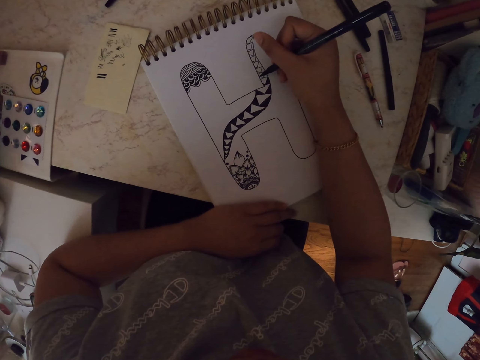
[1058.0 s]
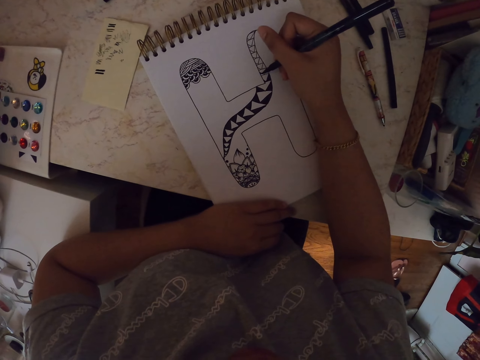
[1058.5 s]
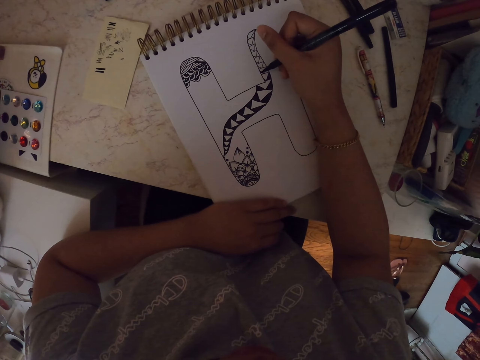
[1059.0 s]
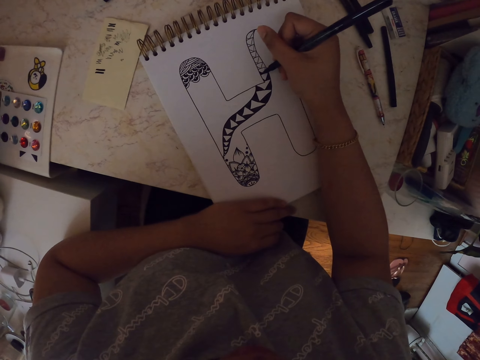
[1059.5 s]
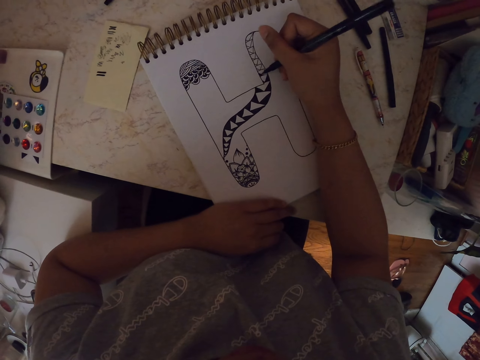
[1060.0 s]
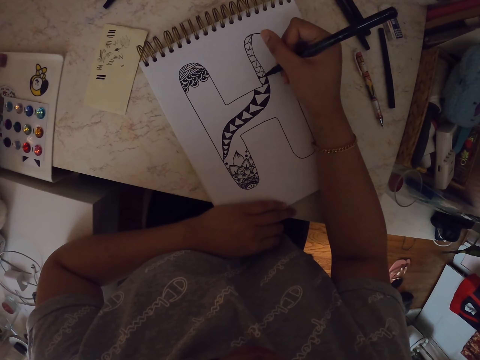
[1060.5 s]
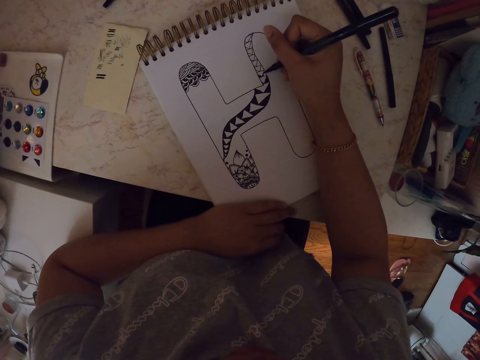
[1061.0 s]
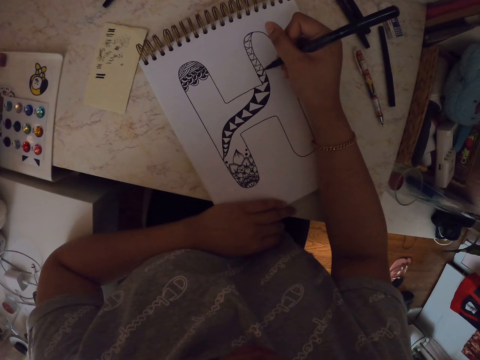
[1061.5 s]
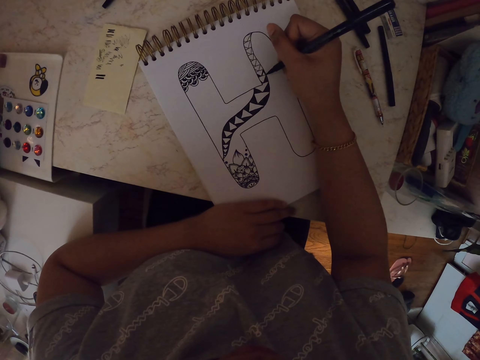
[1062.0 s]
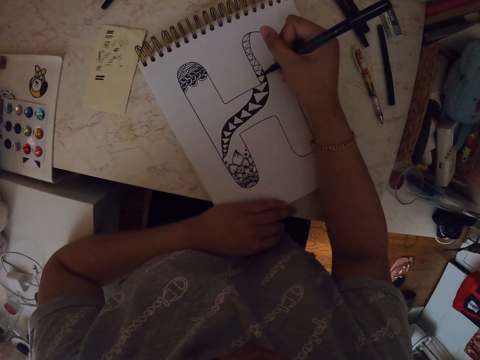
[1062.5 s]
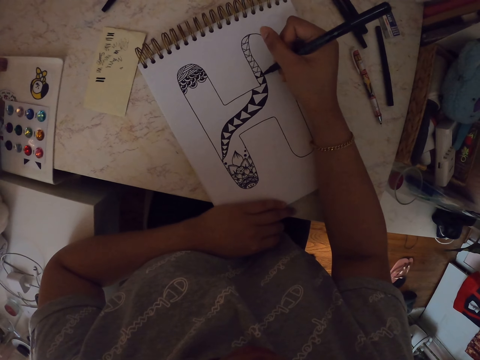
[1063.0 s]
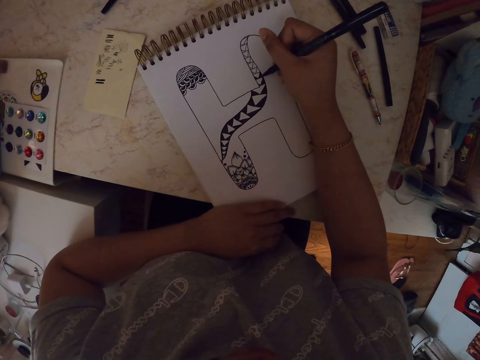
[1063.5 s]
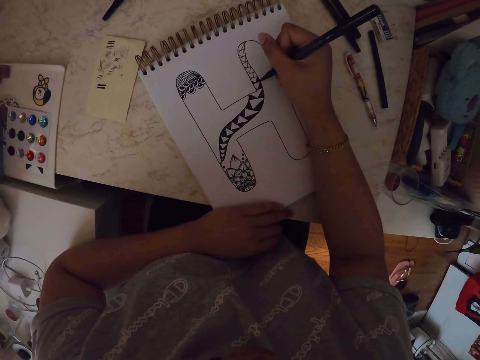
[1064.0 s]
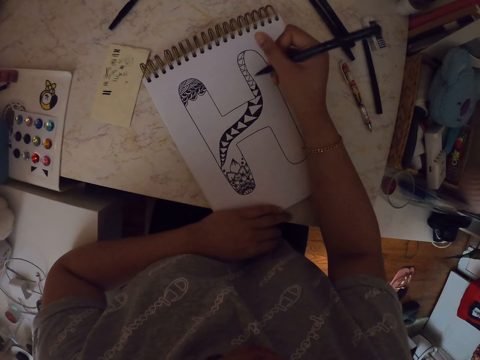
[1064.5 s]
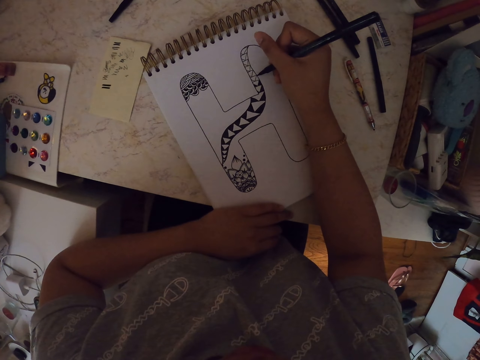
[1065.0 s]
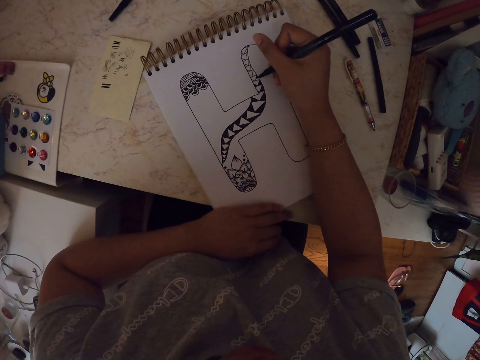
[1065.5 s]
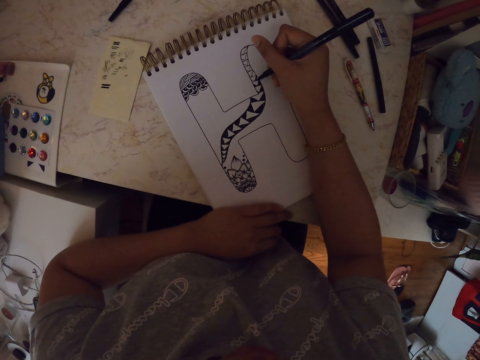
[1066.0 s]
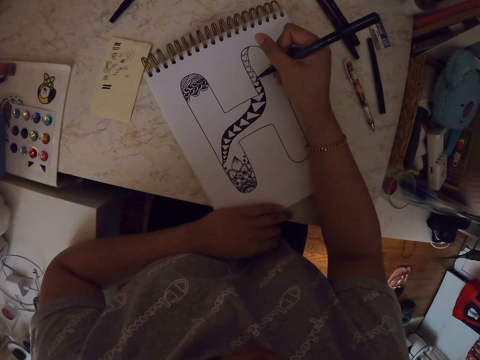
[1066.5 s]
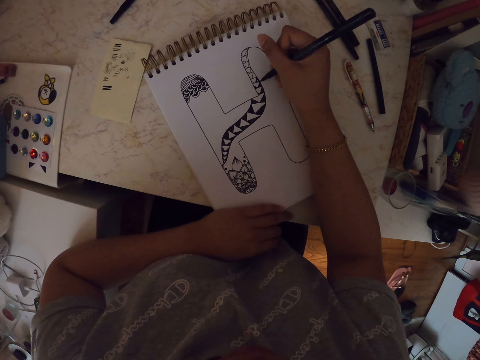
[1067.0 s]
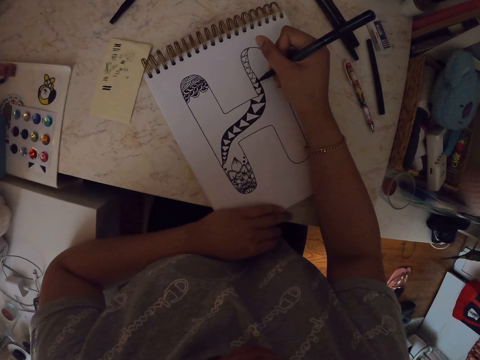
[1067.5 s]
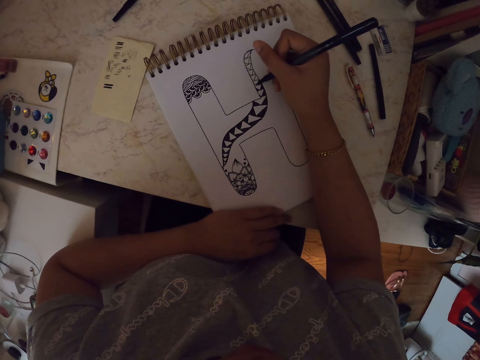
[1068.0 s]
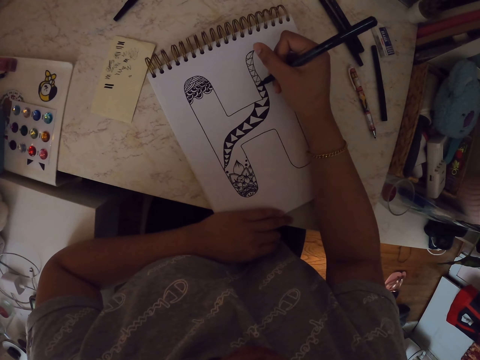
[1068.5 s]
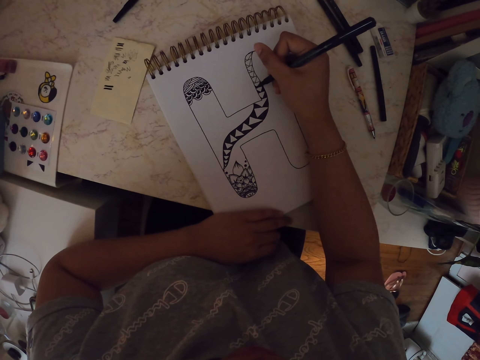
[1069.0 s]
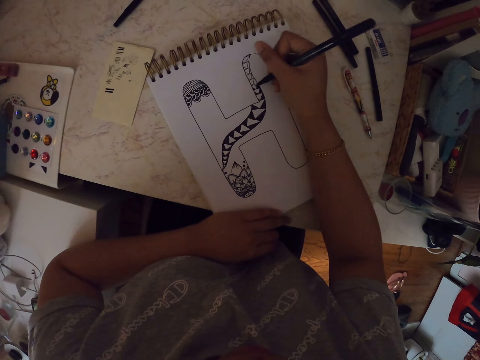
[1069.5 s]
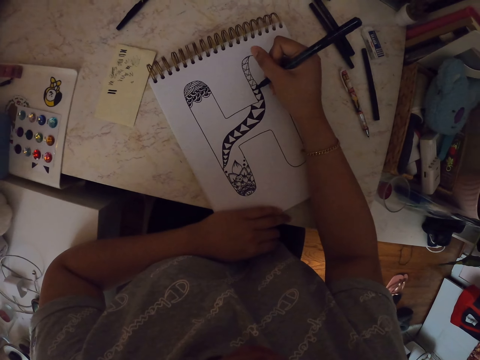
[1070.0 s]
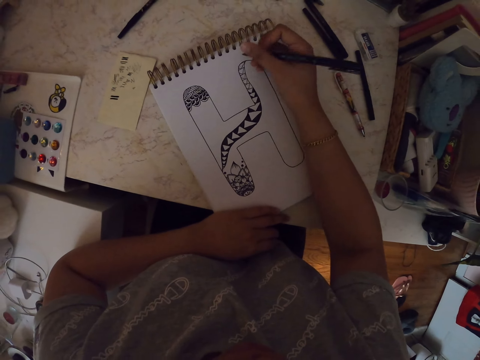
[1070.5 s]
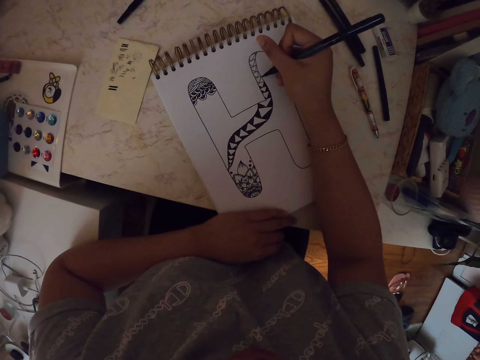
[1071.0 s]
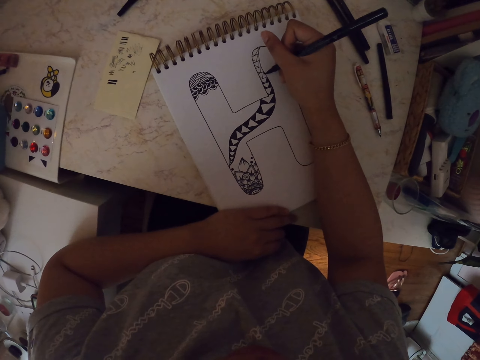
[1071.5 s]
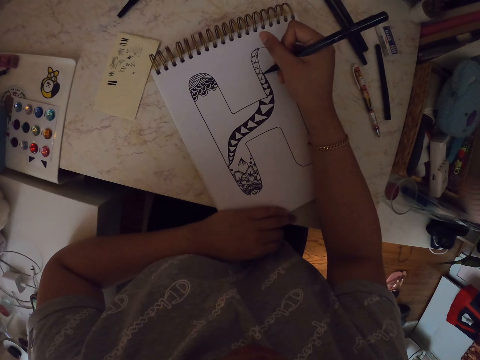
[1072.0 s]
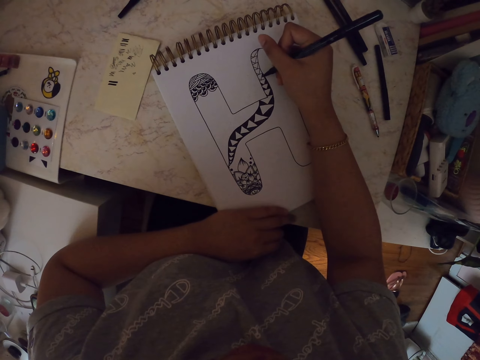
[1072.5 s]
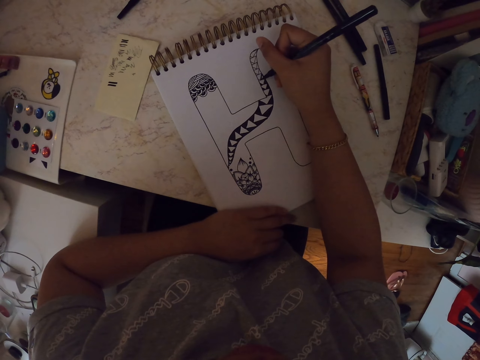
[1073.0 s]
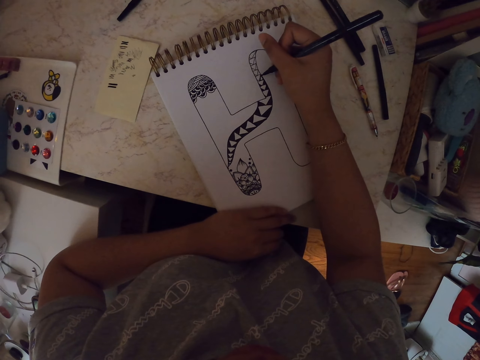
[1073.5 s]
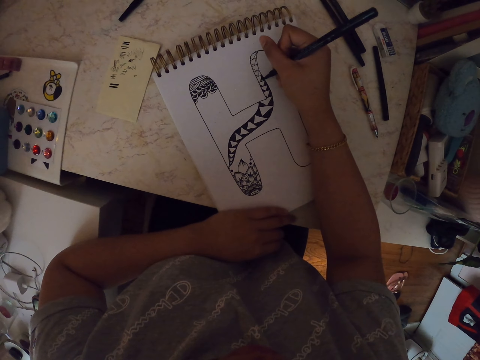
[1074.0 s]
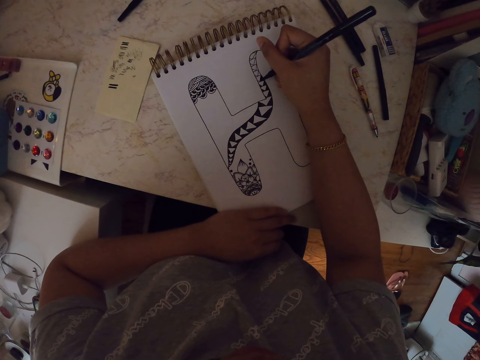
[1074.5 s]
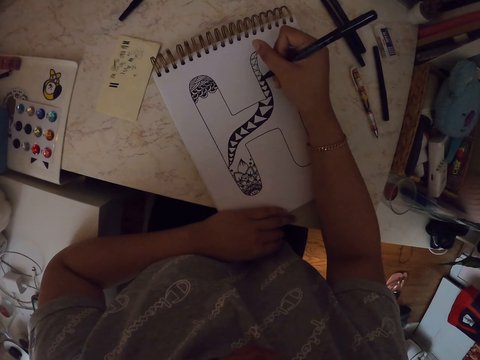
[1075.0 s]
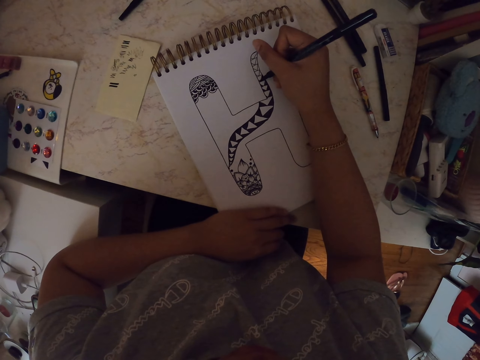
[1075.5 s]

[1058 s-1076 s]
The camera wearer moves his hand. He makes a drawing on the paper with a pen.

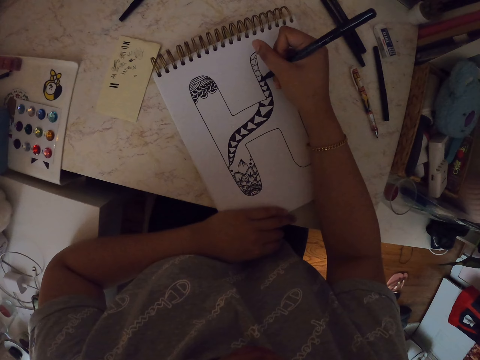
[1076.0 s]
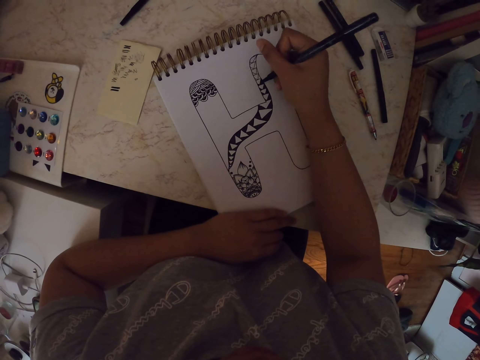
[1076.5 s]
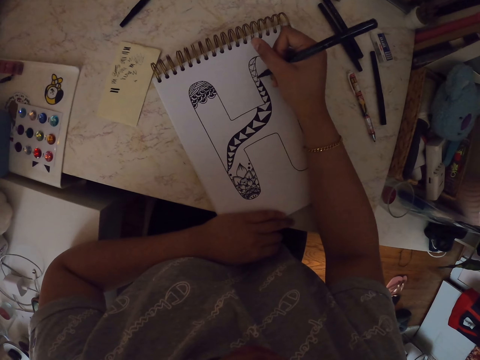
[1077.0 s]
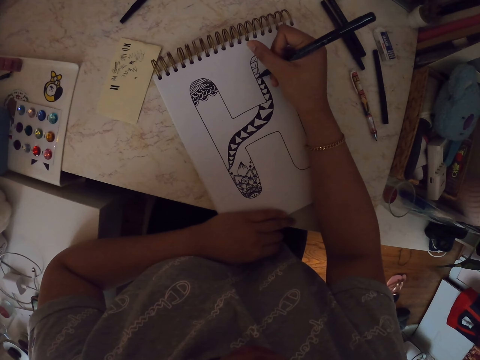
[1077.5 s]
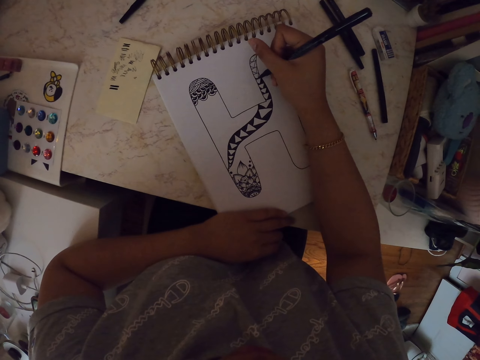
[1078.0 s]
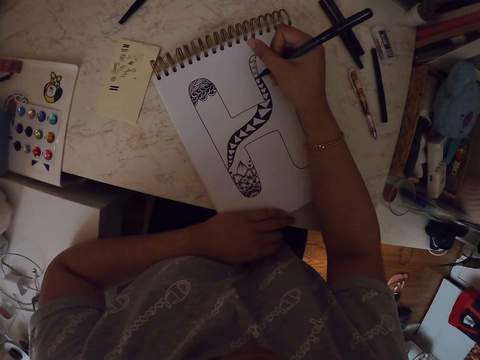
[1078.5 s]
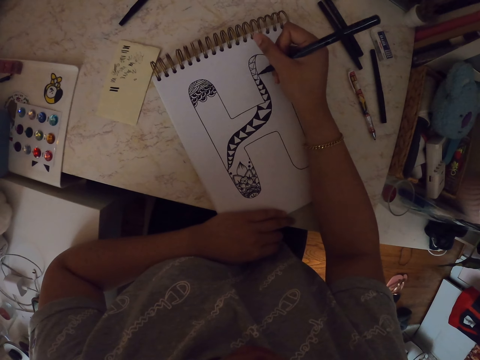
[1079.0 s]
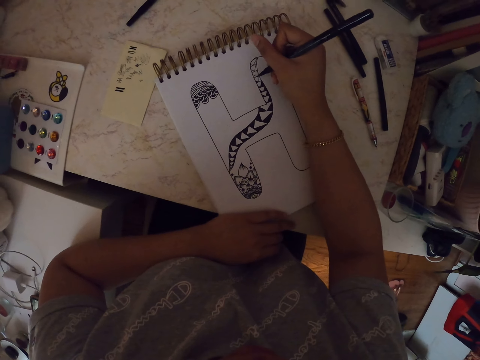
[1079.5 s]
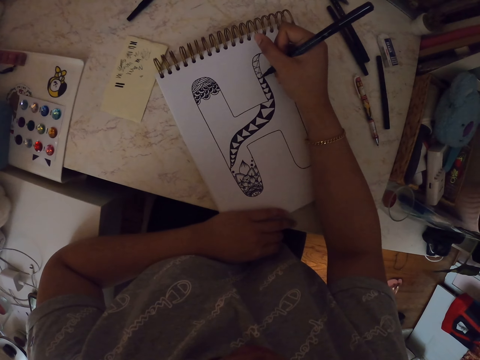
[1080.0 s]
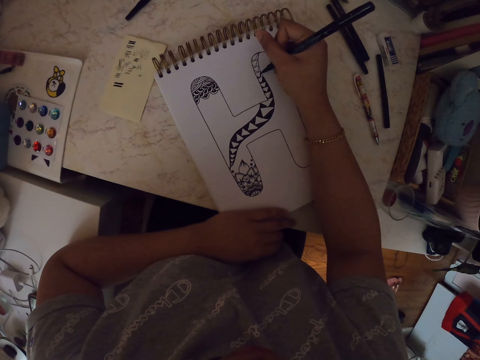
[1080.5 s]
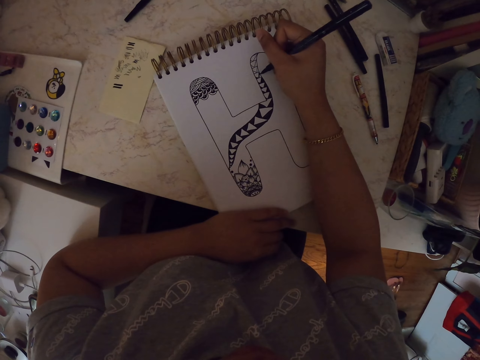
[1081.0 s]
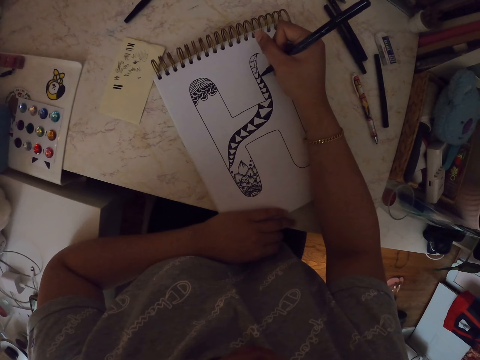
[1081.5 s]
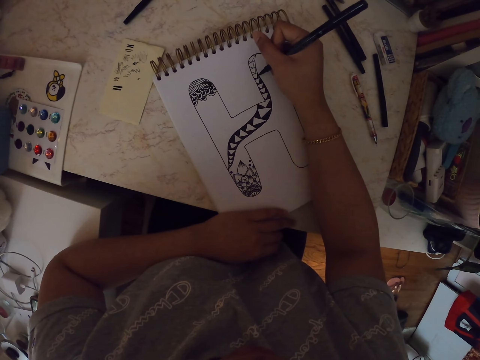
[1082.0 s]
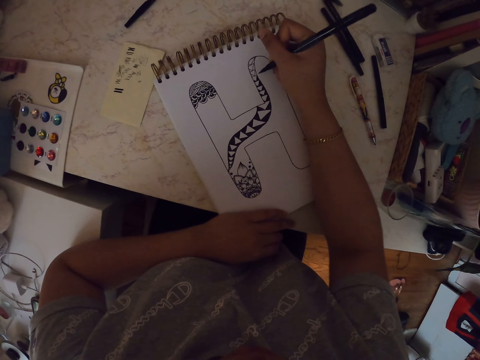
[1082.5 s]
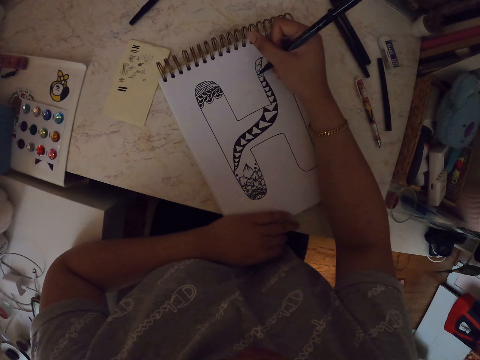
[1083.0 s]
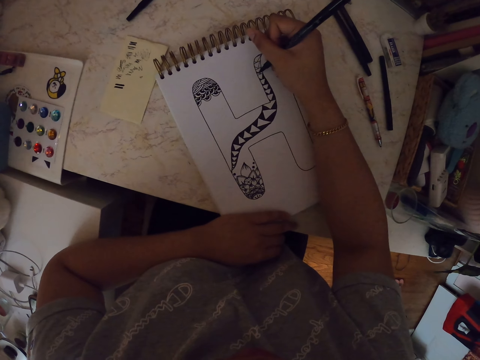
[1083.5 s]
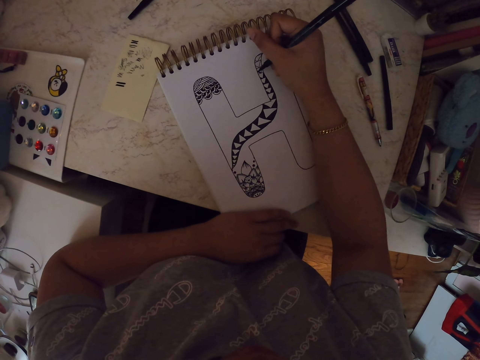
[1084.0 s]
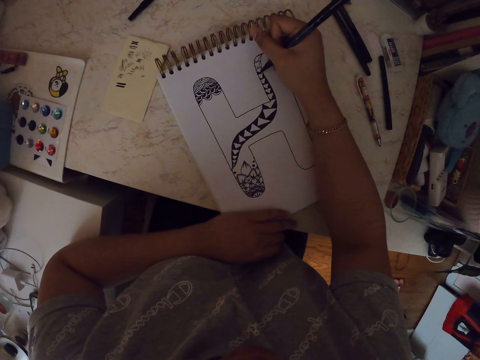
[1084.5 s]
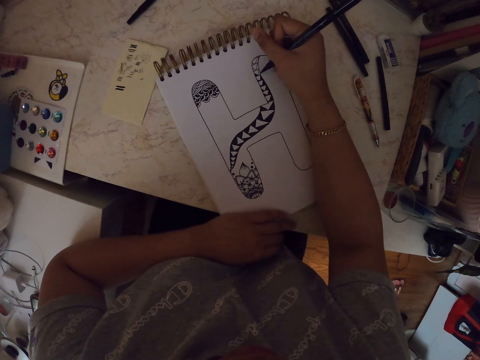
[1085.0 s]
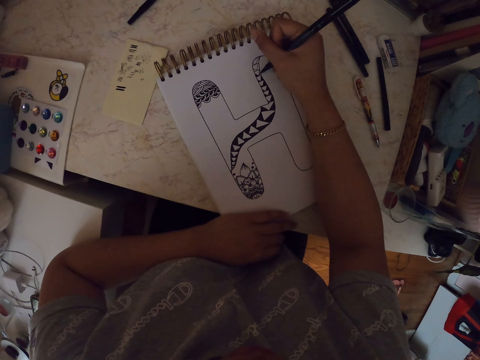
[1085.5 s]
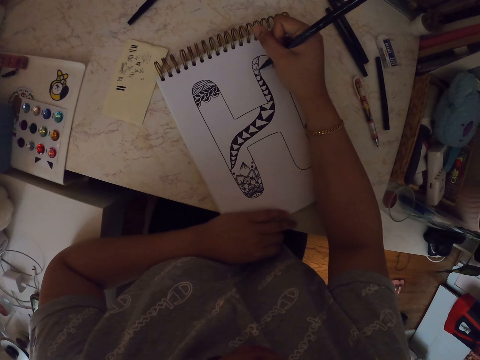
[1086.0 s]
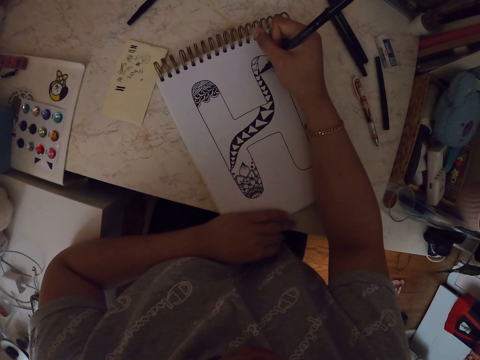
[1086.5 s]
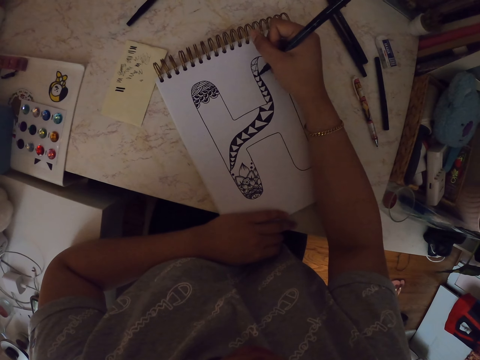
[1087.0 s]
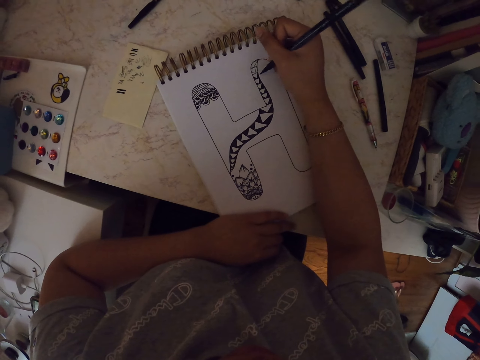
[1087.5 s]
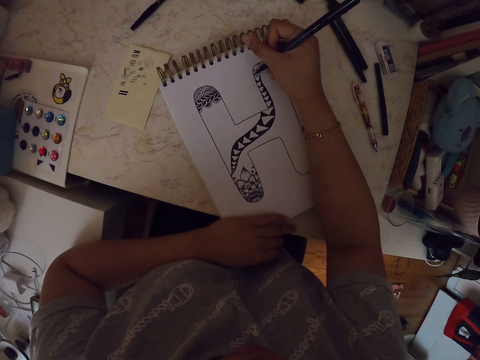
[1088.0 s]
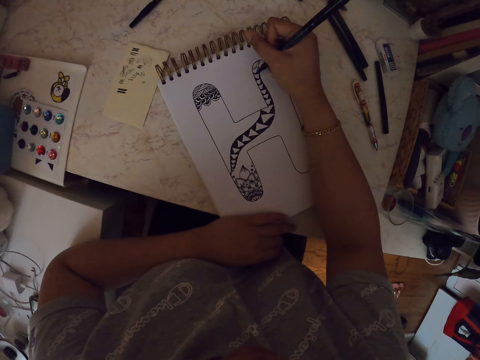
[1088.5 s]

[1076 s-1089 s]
The camera wearer moves the drawing book. They make a drawing on the paper with a pen.
